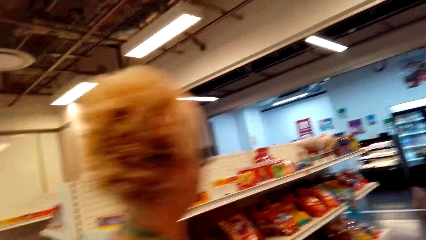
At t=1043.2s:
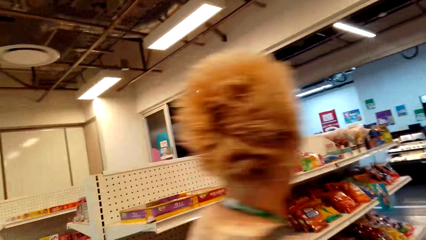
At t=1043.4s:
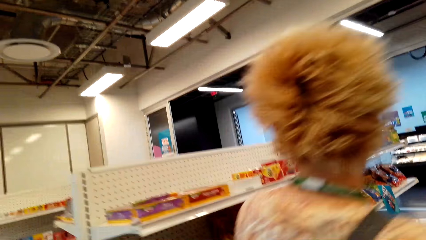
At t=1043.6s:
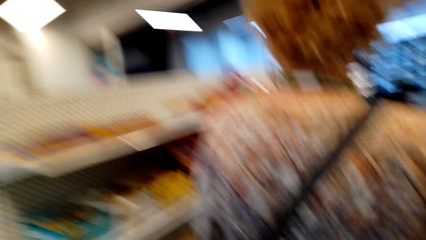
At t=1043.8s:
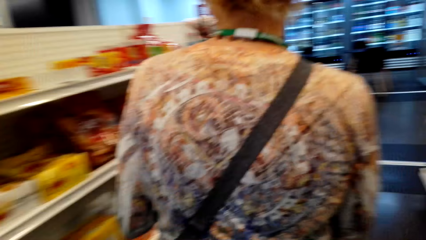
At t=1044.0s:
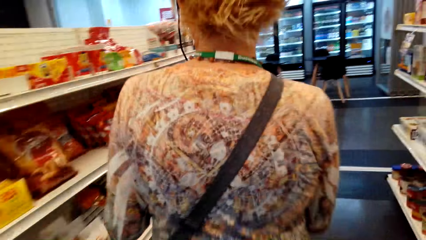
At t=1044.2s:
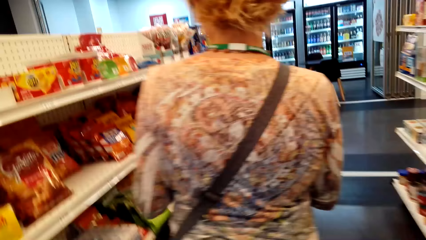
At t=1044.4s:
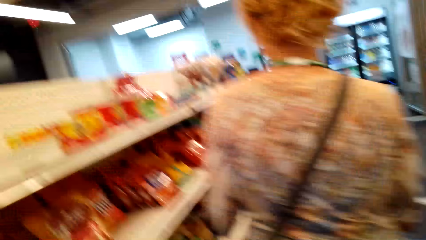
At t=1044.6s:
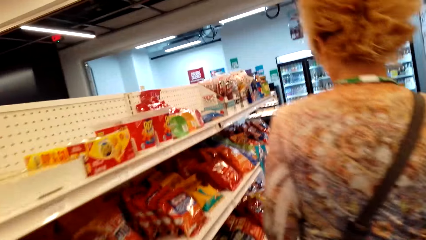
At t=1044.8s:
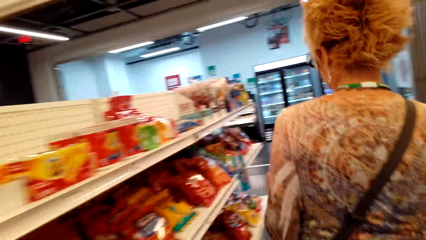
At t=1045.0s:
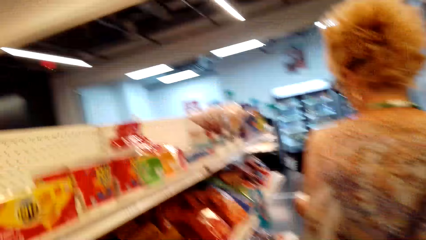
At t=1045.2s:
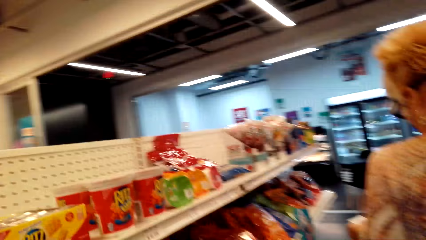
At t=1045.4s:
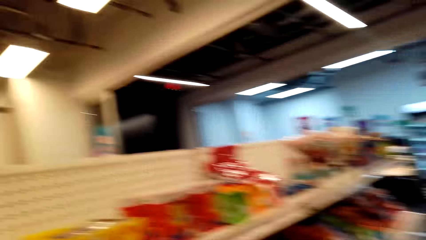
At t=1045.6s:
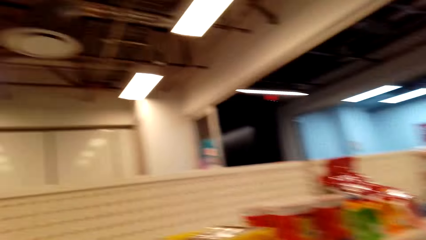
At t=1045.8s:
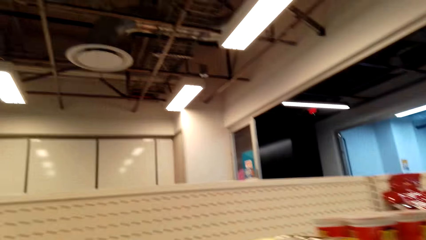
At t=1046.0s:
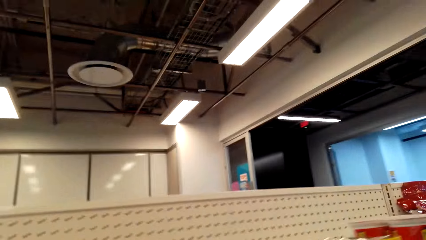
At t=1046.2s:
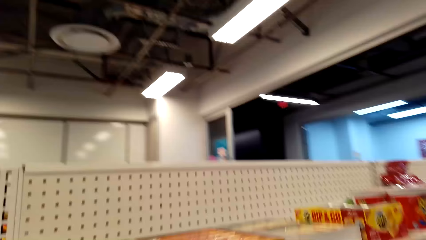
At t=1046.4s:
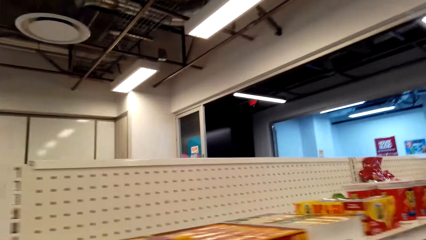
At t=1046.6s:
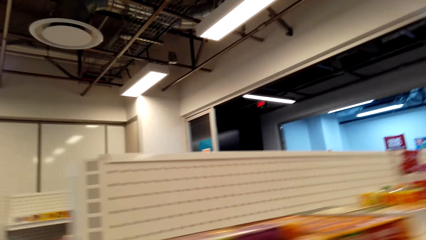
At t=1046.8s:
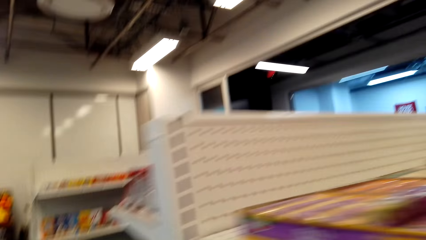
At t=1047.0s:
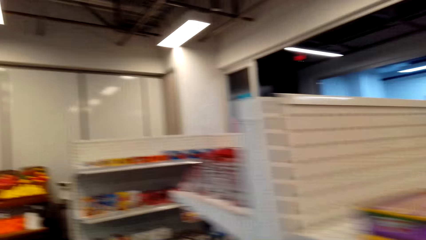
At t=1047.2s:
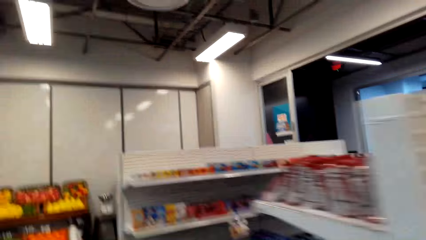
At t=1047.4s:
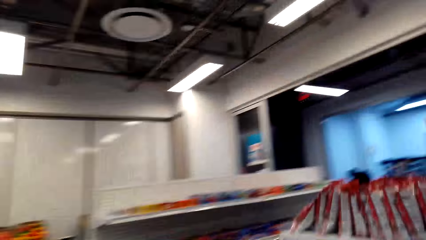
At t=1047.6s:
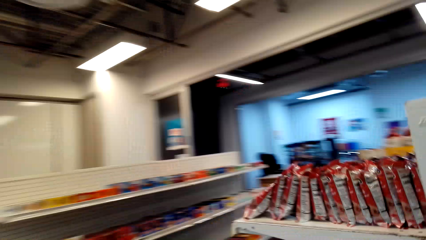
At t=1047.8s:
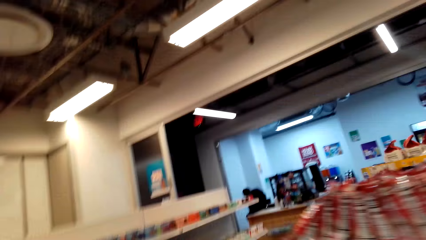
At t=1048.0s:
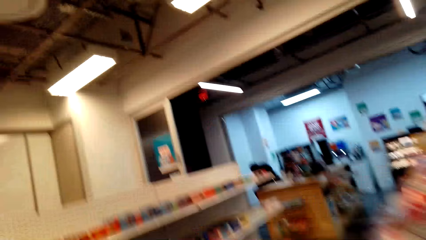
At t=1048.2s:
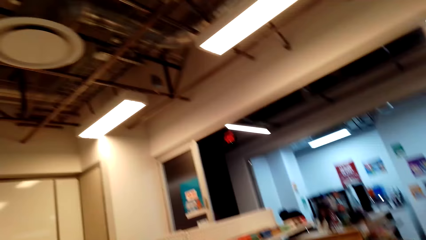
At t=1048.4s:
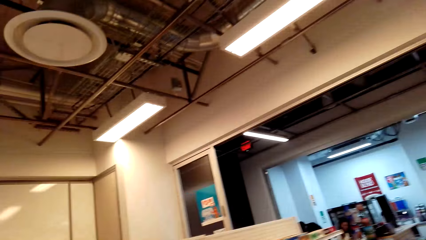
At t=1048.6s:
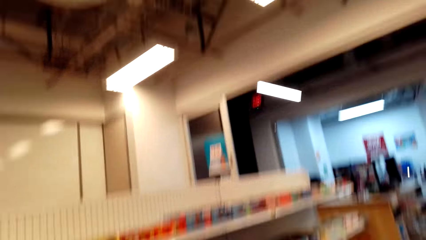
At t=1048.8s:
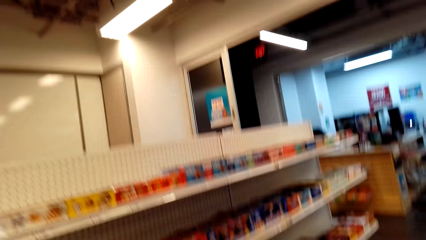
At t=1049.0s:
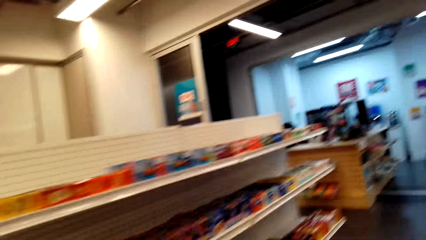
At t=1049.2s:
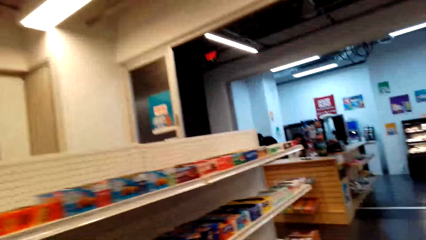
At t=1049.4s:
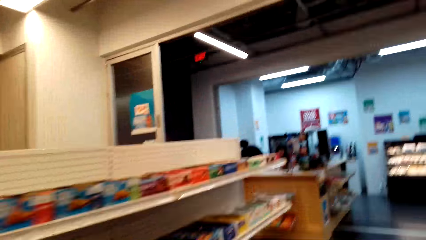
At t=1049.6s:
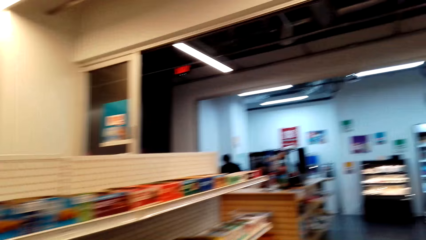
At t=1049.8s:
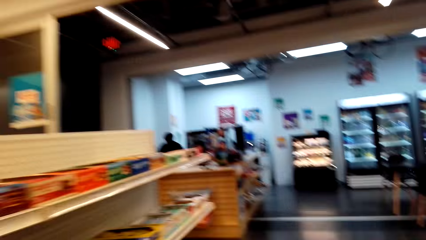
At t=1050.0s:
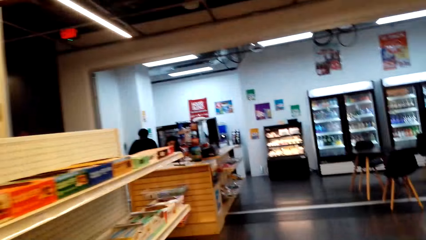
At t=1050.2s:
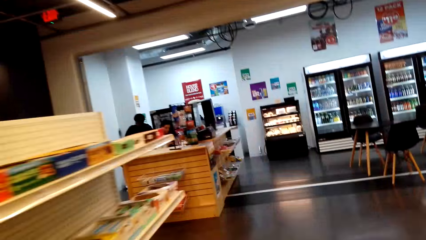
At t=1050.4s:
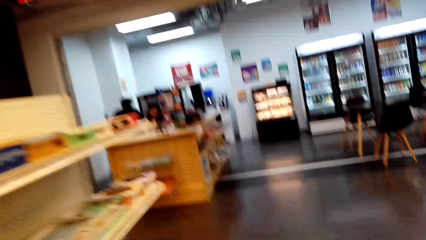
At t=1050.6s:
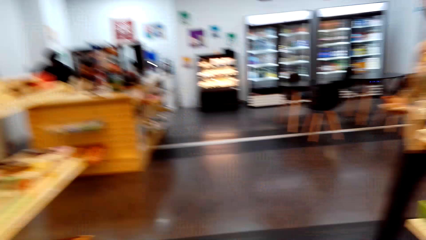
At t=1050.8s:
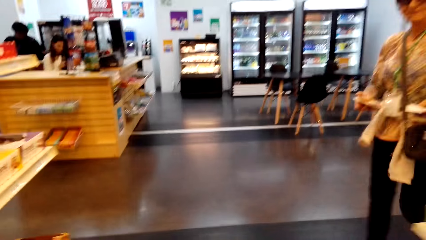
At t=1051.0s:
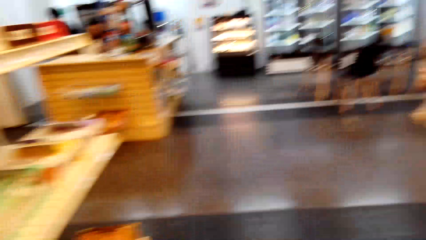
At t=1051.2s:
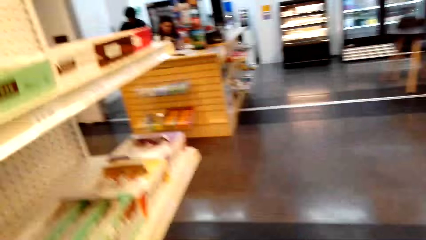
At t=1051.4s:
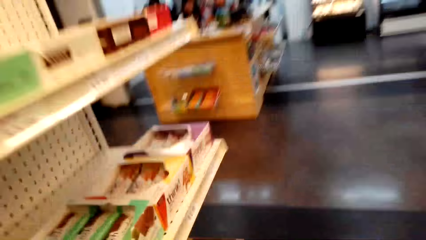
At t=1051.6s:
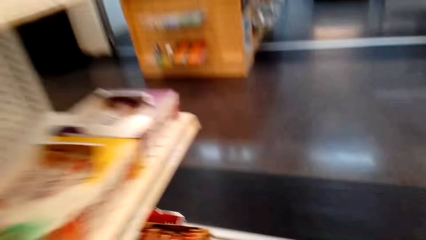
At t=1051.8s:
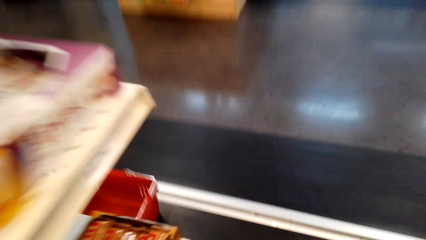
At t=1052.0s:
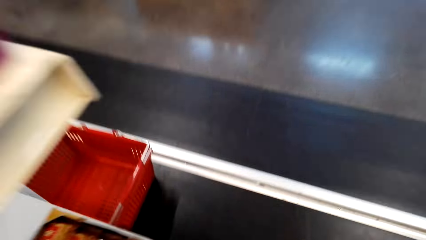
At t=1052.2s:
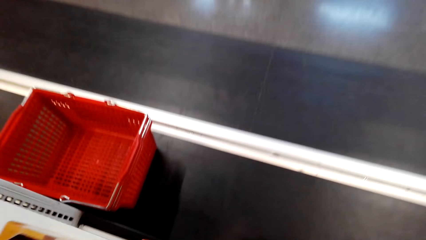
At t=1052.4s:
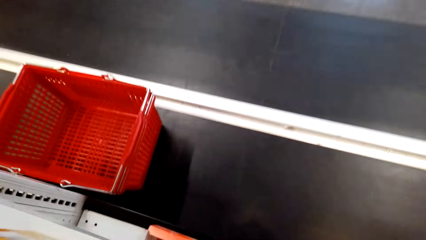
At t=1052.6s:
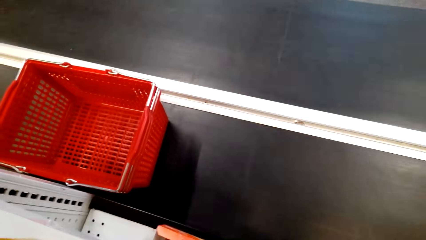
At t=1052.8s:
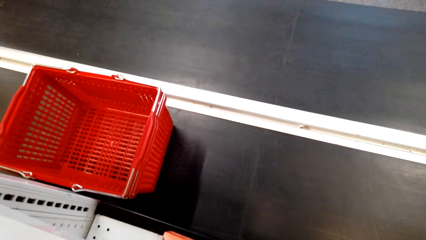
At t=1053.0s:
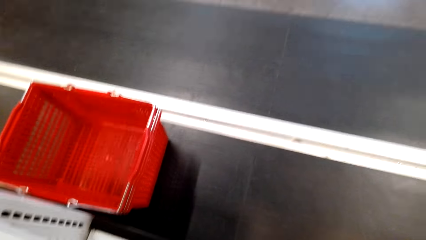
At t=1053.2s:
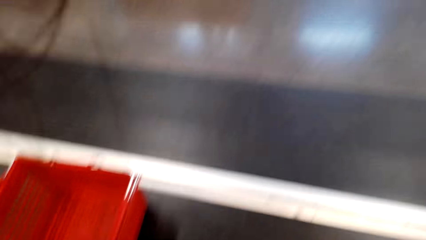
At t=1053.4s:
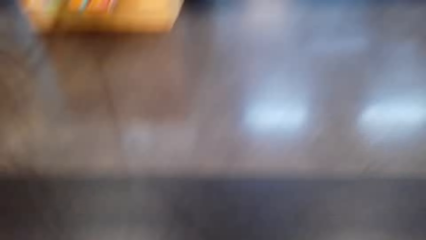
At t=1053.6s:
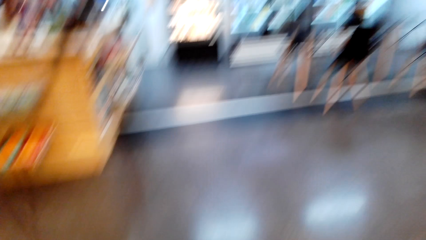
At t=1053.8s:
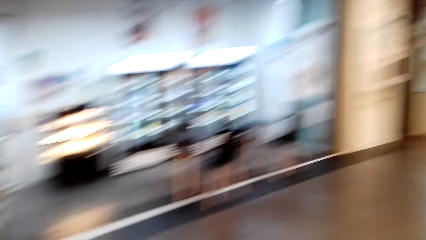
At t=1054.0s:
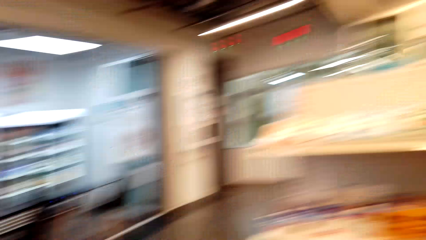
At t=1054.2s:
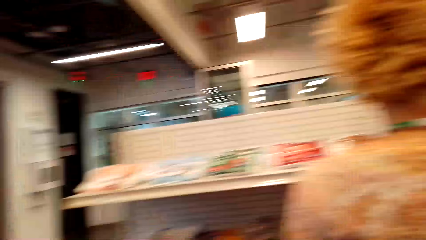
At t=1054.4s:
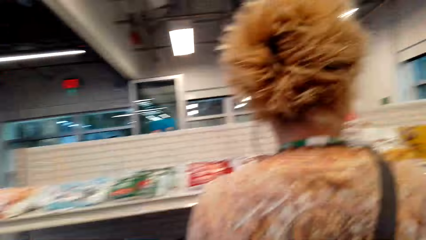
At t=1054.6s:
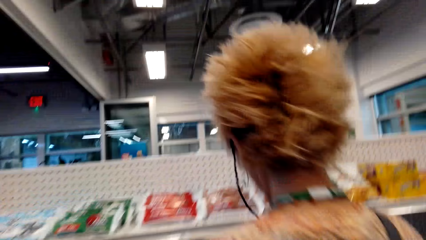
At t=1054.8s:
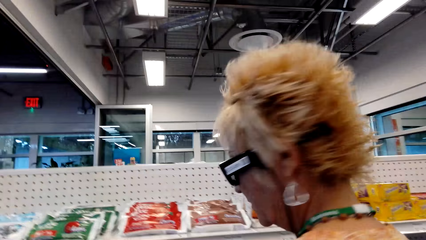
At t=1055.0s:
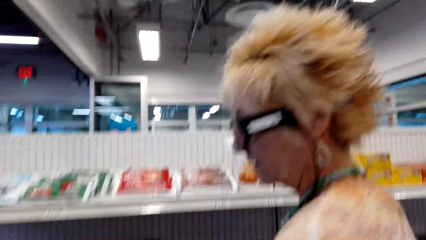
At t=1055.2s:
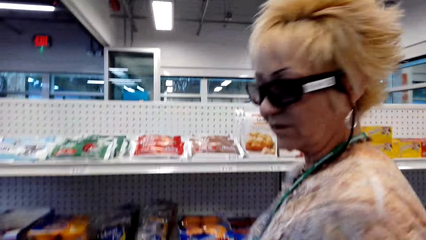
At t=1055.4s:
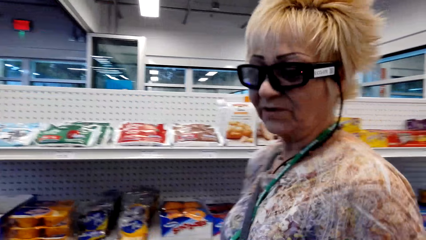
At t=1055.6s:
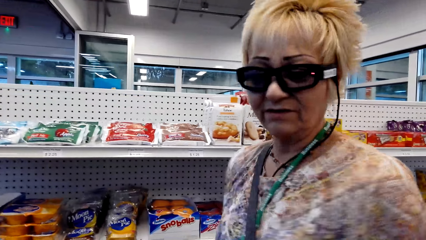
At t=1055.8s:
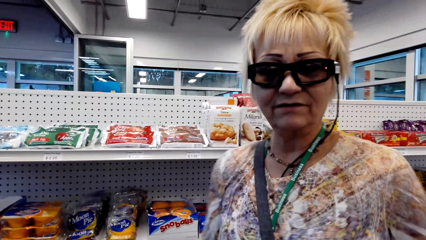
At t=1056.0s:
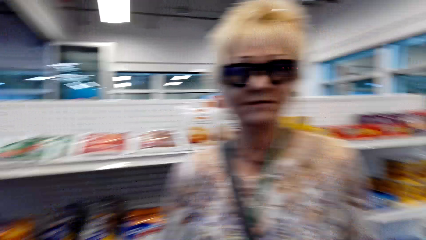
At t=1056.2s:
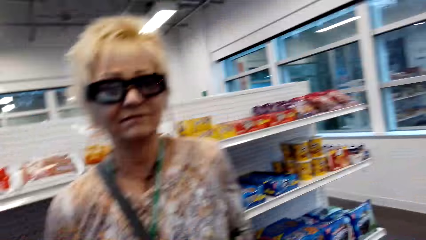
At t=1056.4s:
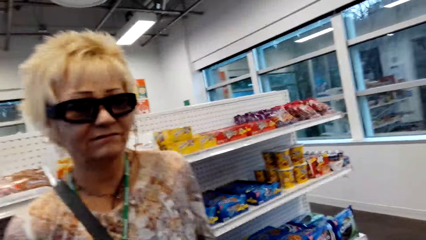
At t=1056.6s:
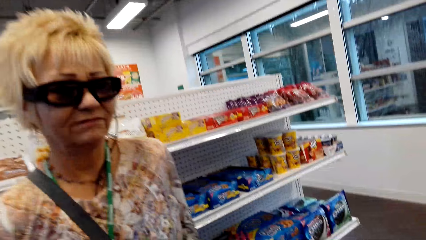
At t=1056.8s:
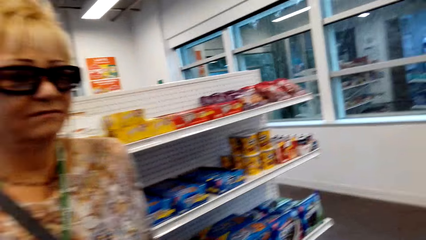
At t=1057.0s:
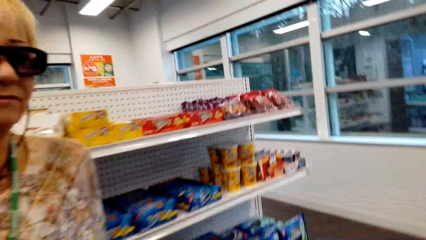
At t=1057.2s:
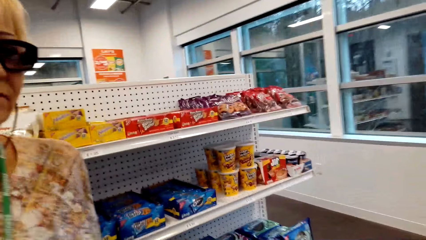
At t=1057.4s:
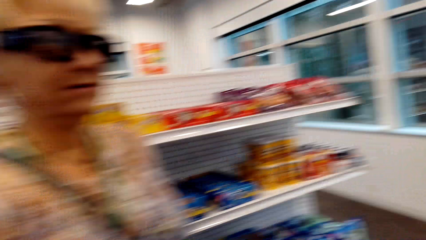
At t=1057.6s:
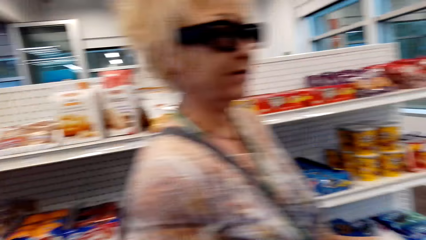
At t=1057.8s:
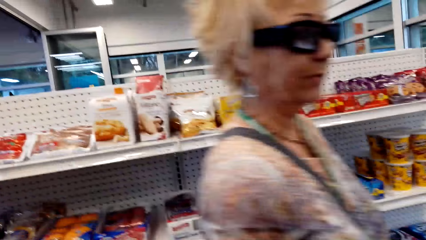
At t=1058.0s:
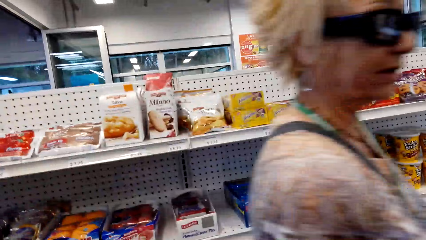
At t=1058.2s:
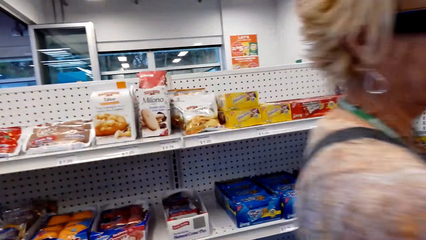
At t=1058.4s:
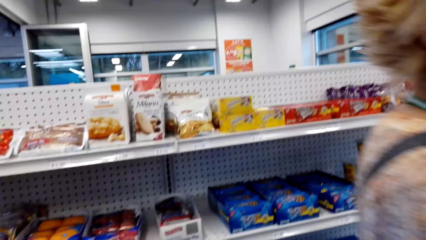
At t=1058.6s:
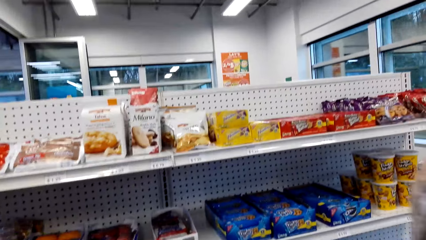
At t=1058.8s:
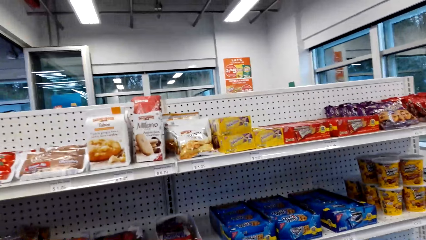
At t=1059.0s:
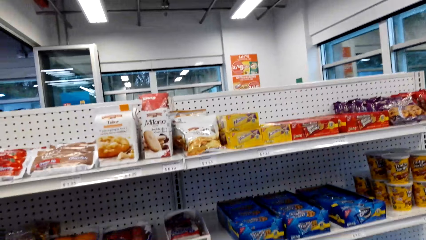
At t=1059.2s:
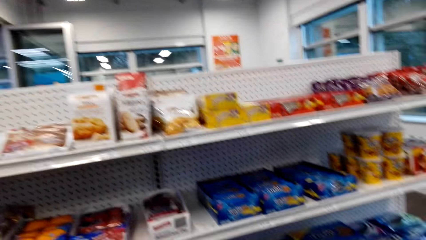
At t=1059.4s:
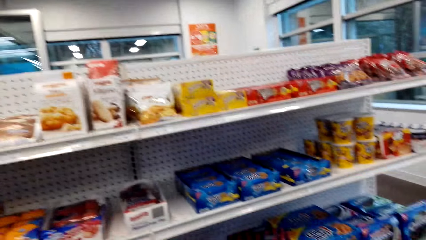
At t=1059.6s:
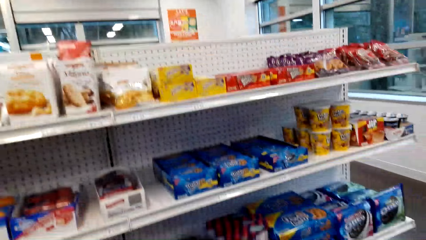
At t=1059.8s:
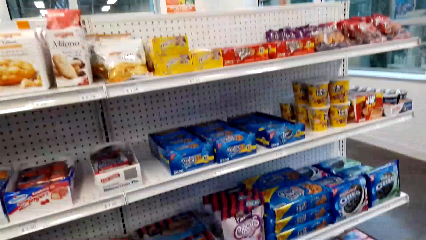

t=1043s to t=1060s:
A lady is in the store. The camera wearer walks around the supermarket. They converse with the lady.
